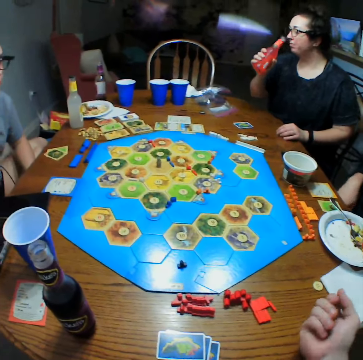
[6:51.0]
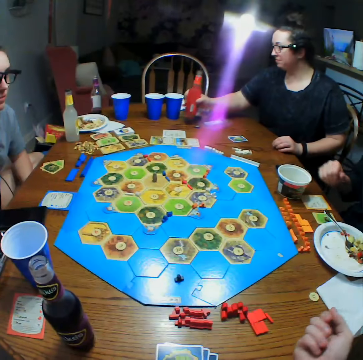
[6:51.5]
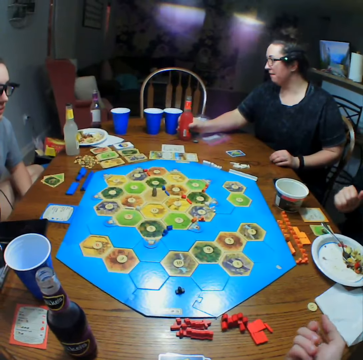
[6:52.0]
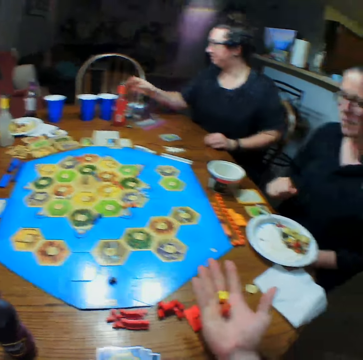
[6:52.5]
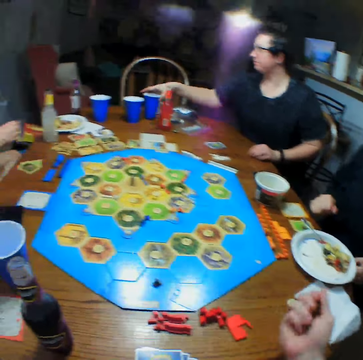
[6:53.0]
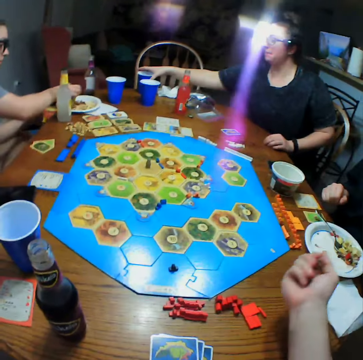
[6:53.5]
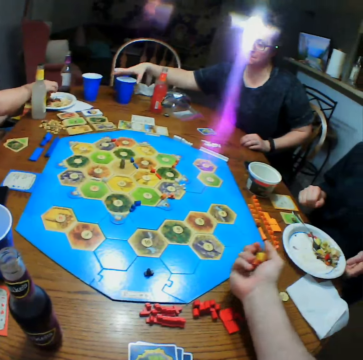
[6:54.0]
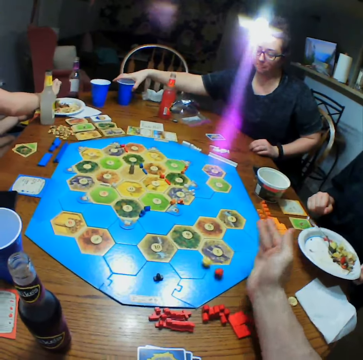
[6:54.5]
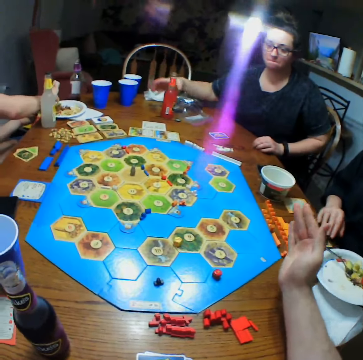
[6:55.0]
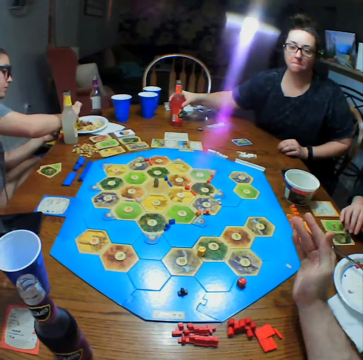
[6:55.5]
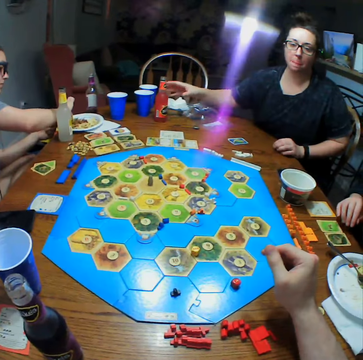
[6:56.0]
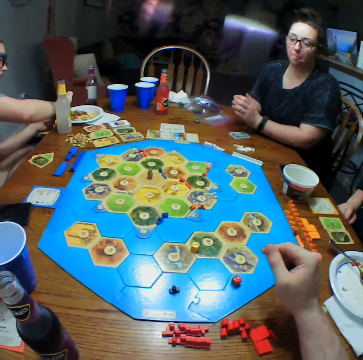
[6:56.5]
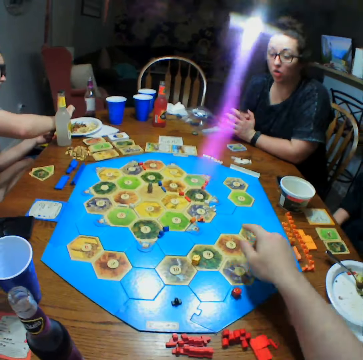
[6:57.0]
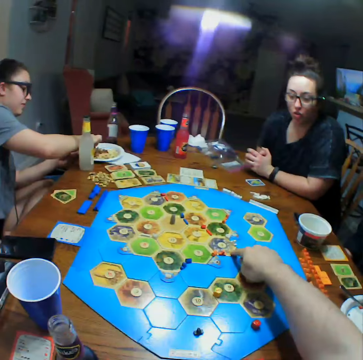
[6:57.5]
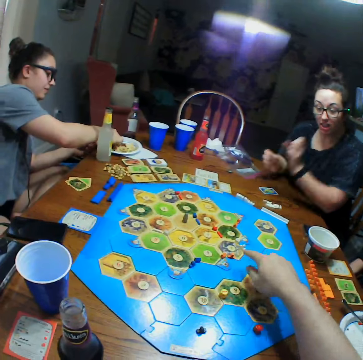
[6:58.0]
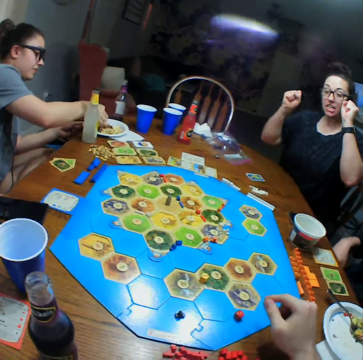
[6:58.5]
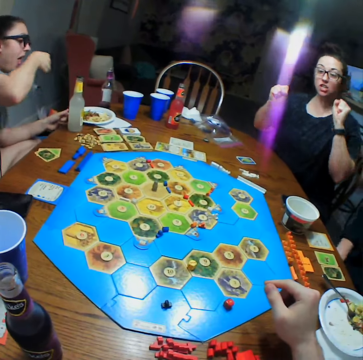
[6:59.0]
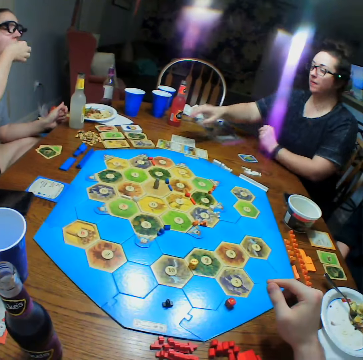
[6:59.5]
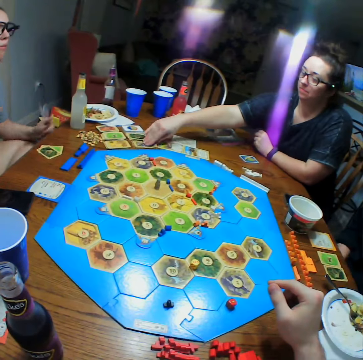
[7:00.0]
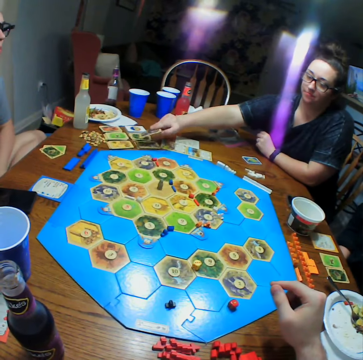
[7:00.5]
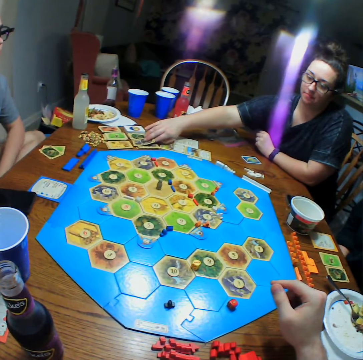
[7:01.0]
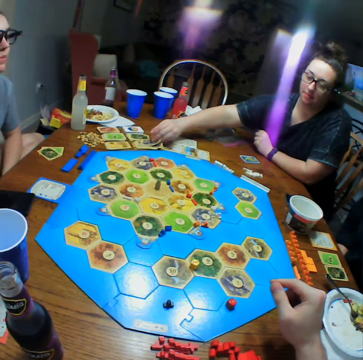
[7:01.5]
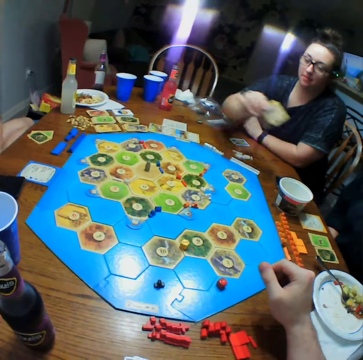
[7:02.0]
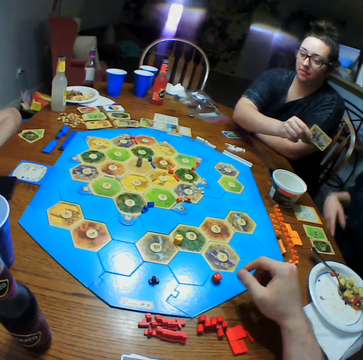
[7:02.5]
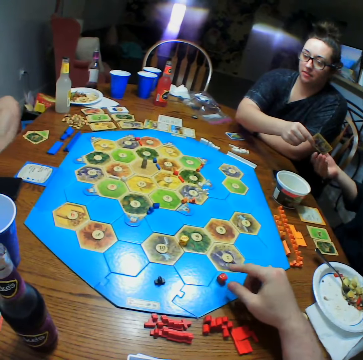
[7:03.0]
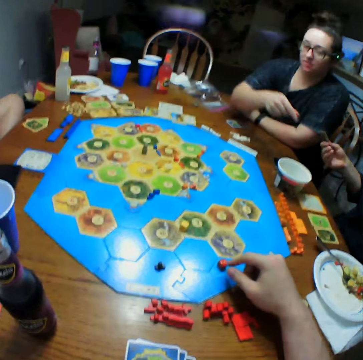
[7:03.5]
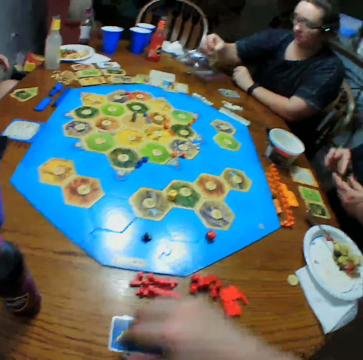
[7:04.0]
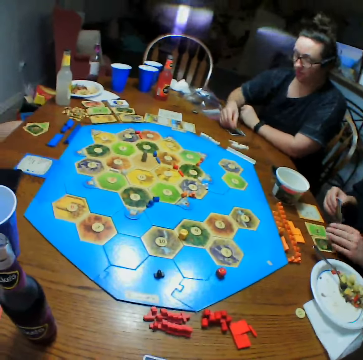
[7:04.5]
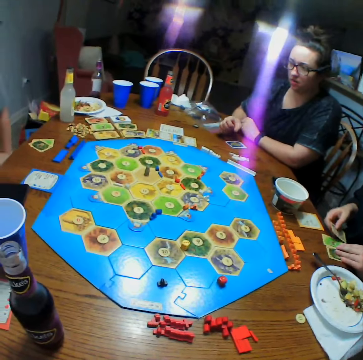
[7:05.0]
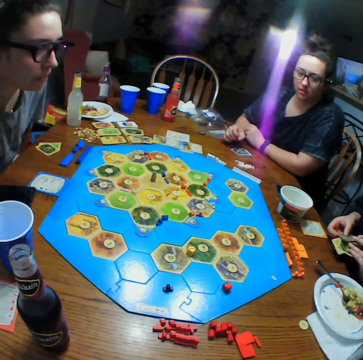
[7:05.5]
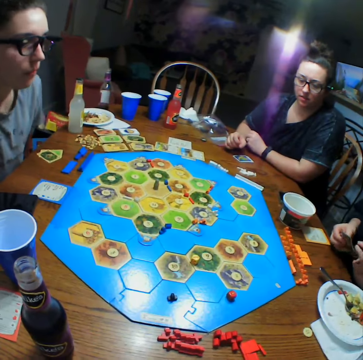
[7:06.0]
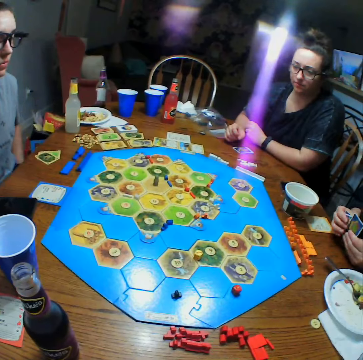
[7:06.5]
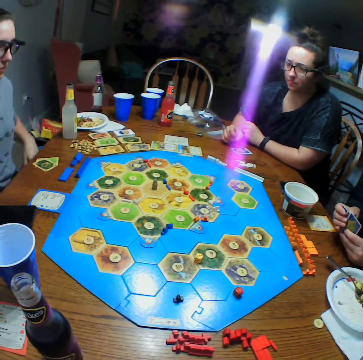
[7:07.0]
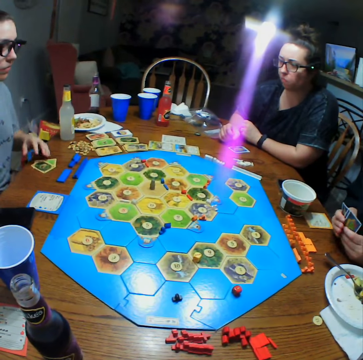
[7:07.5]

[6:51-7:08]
The camera wearer shakes the dice. A person puts a drink on the table. The camera wearer throws the dice on the table. The person moves glasses on the table, moves the drink on the table, and holds hands. The camera wearer points at the table. The first person celebrates. Another person eats food. The first person takes a card on the table. The first person gives a third person a card. The third person picks cards from the first person. The second person moves the chair. The third person adjusts cards.

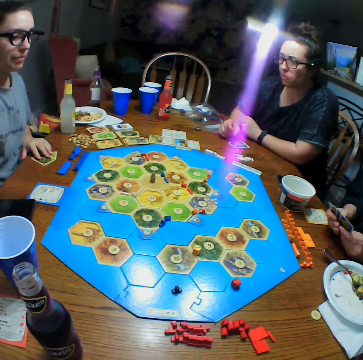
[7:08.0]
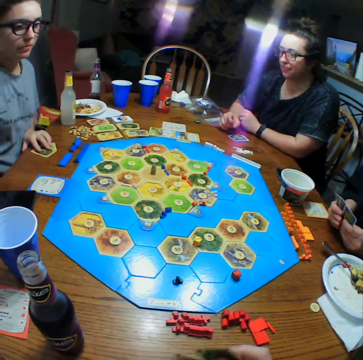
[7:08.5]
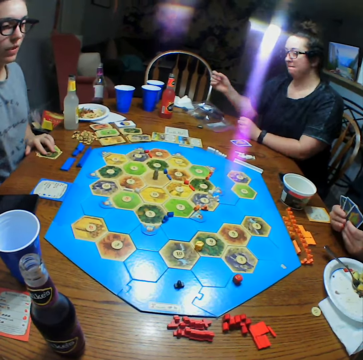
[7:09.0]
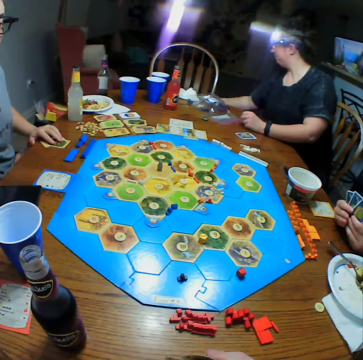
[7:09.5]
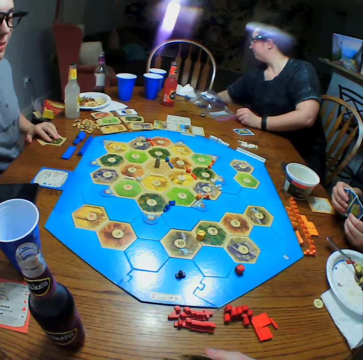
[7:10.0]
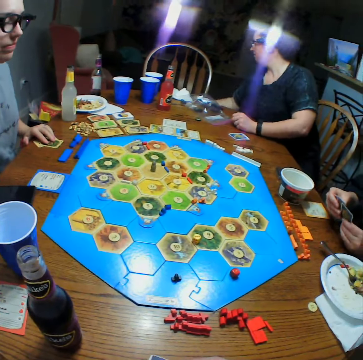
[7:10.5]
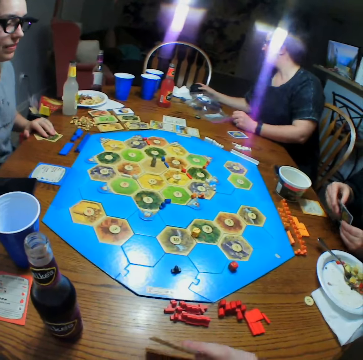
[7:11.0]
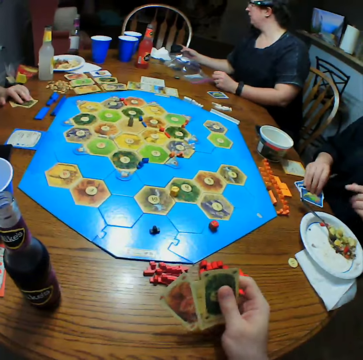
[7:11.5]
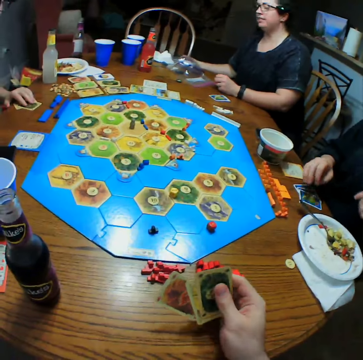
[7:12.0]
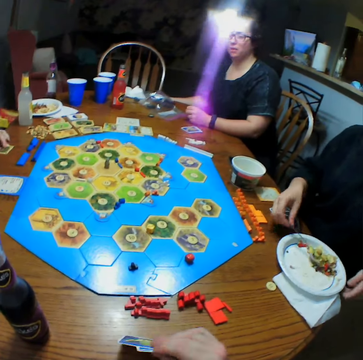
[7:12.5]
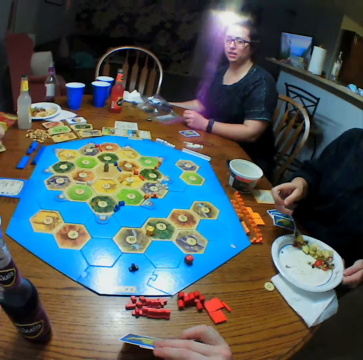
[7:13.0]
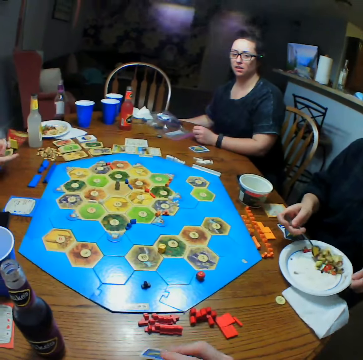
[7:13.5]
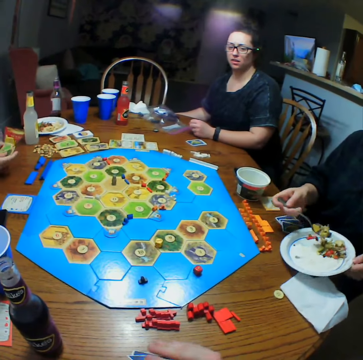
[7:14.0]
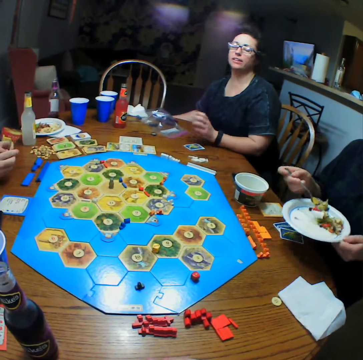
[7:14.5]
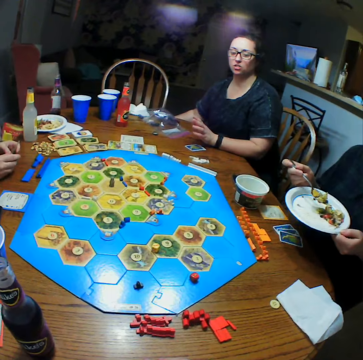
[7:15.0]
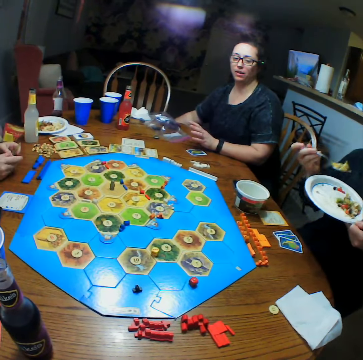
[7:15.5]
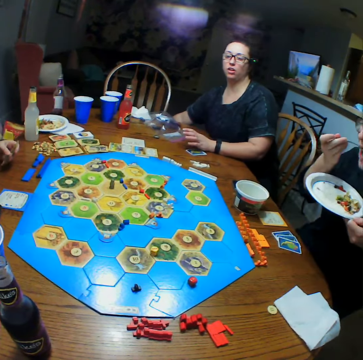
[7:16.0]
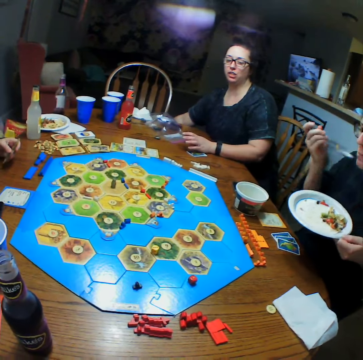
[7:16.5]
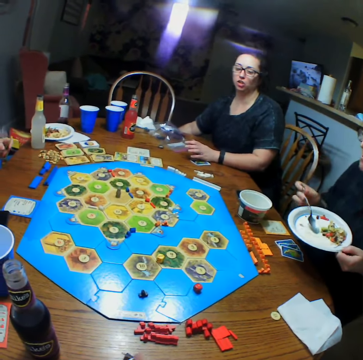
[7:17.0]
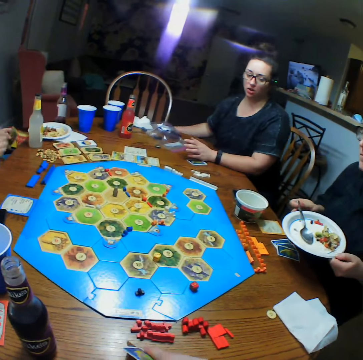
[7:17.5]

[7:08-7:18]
A person holds a card on the table. Another person holds something. A third person scoops food and eats food.

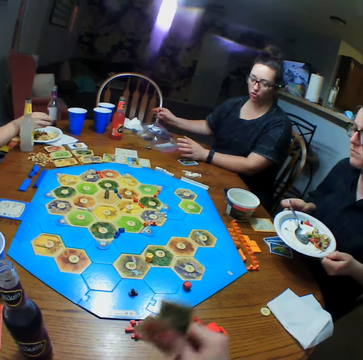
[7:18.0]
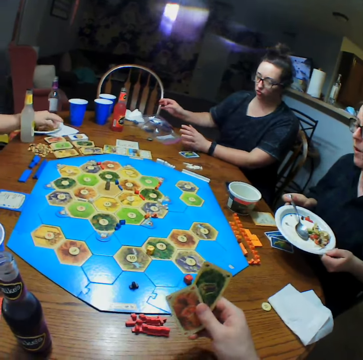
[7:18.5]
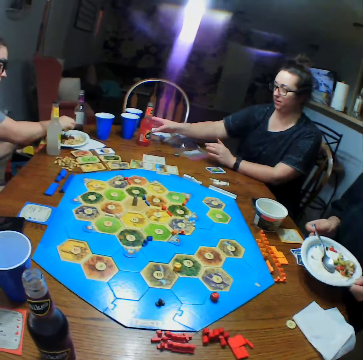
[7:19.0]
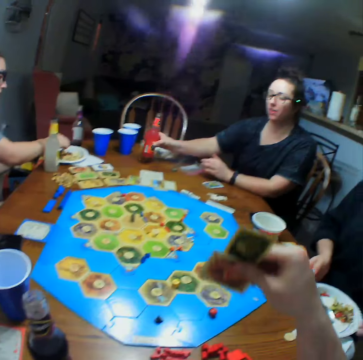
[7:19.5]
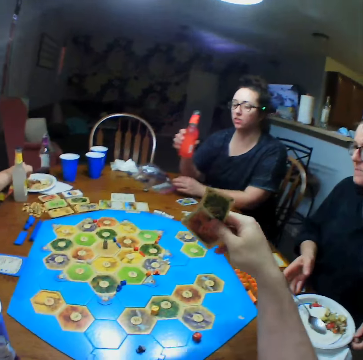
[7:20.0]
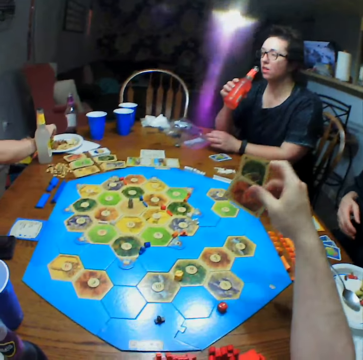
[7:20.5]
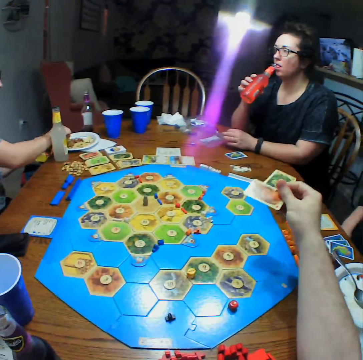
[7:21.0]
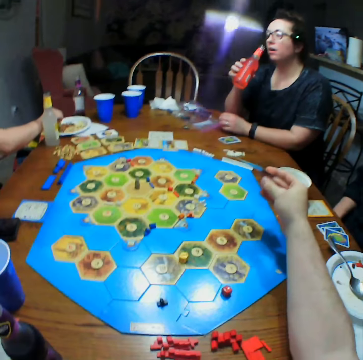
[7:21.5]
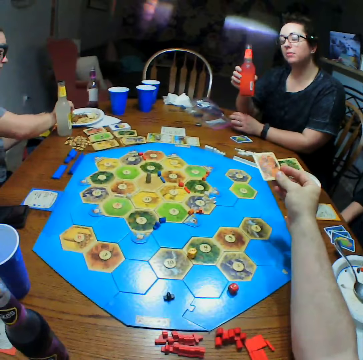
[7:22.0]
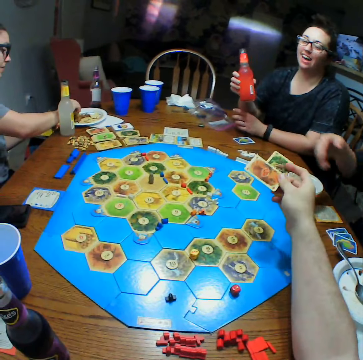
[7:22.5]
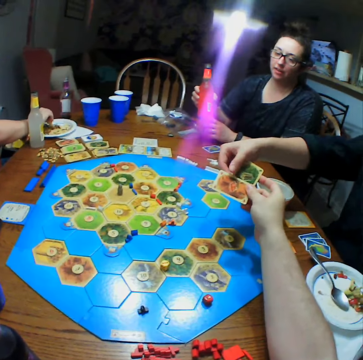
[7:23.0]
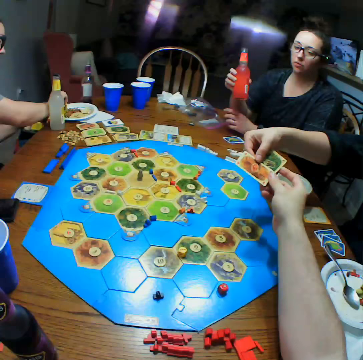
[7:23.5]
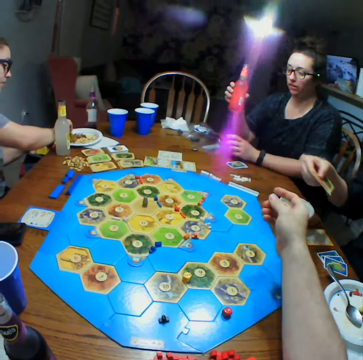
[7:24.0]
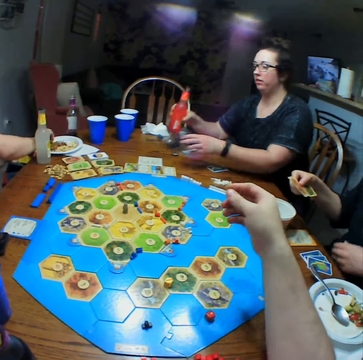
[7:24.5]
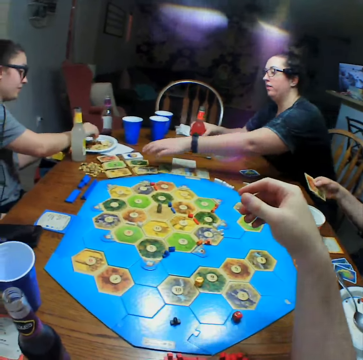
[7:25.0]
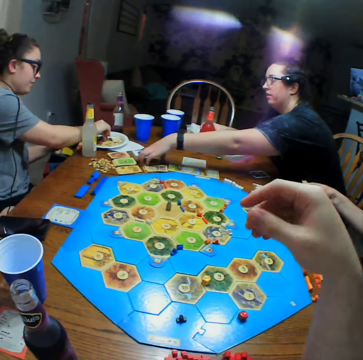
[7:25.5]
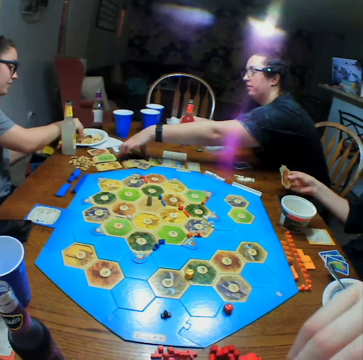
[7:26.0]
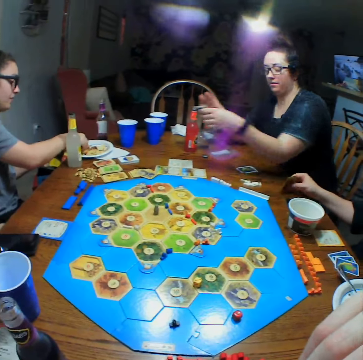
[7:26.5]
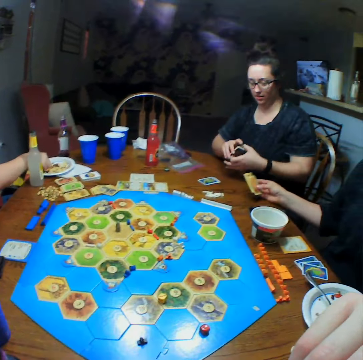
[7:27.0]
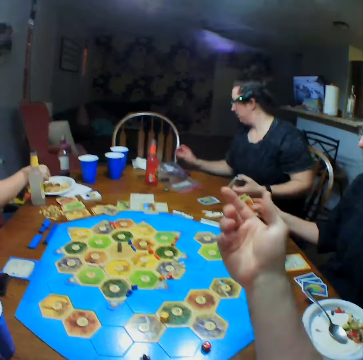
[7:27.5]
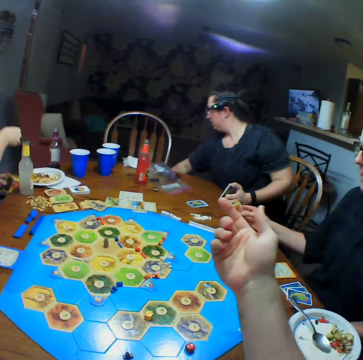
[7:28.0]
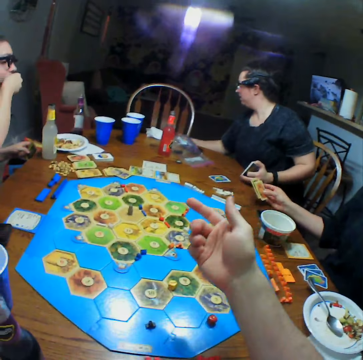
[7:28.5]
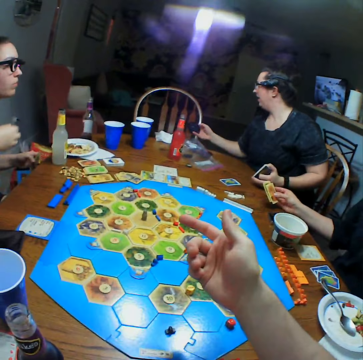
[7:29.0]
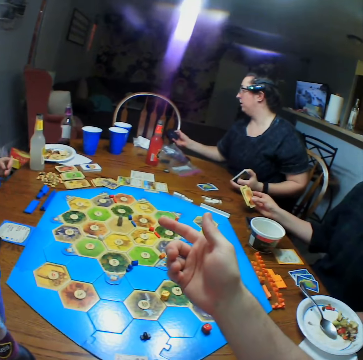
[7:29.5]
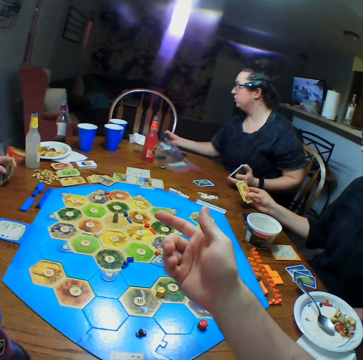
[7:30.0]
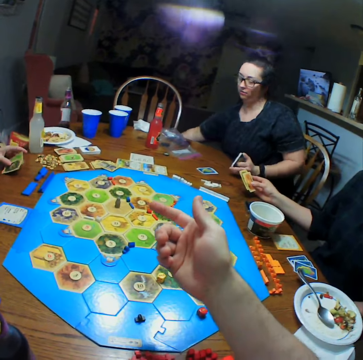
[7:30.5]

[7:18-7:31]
A person drops something on the table and picks drinks. The camera wearer gives another person cards. A third person scoops food. The first person takes a card on the table. The second person holds cards. The first person holds something.
